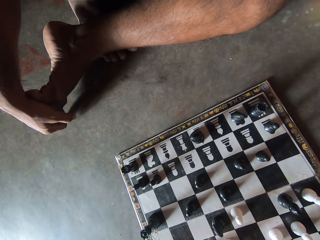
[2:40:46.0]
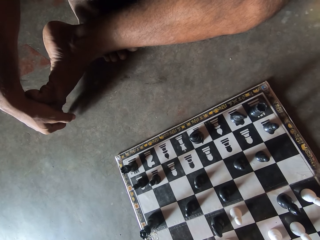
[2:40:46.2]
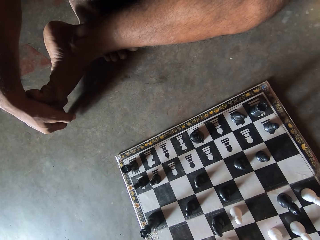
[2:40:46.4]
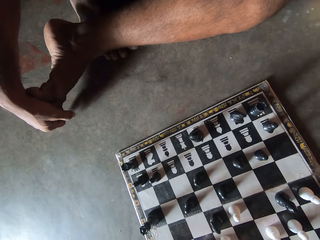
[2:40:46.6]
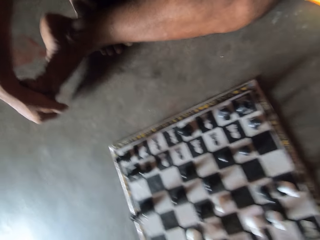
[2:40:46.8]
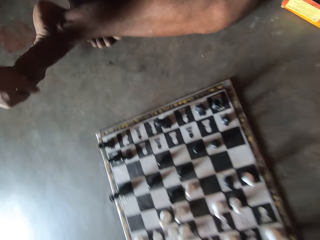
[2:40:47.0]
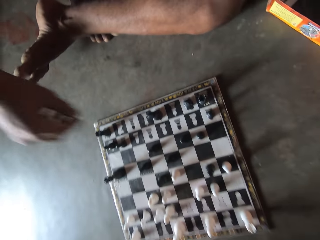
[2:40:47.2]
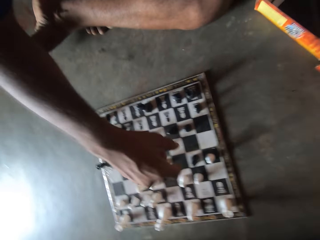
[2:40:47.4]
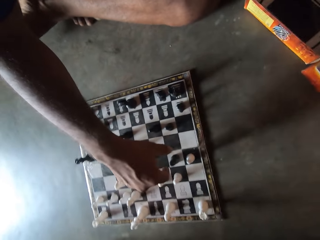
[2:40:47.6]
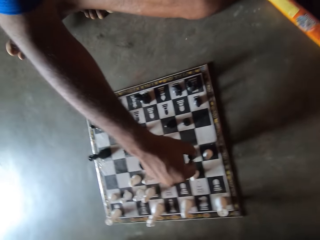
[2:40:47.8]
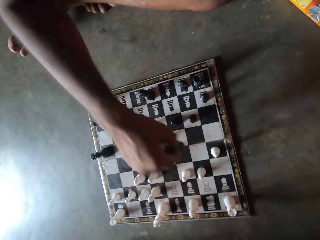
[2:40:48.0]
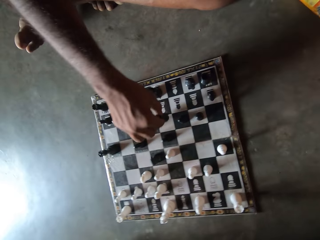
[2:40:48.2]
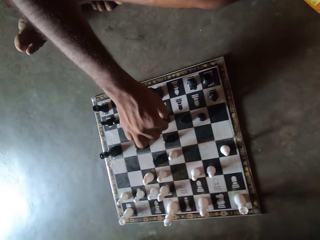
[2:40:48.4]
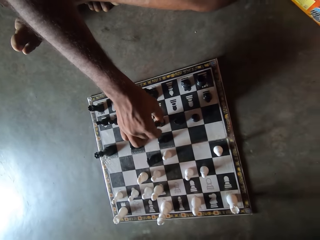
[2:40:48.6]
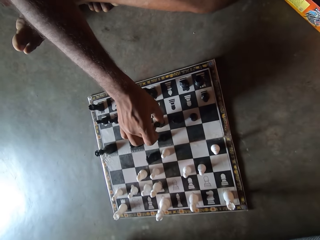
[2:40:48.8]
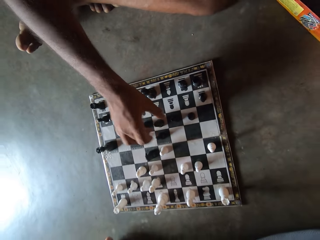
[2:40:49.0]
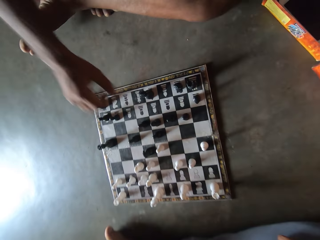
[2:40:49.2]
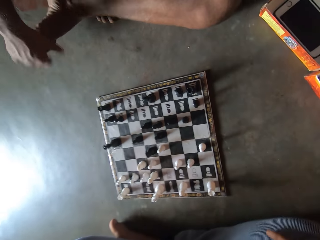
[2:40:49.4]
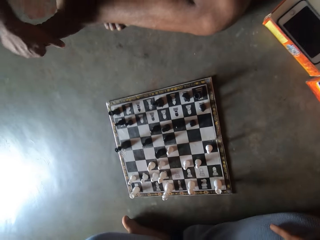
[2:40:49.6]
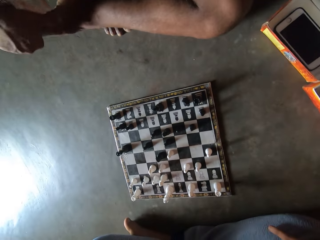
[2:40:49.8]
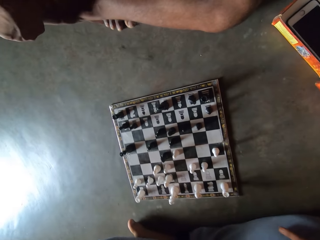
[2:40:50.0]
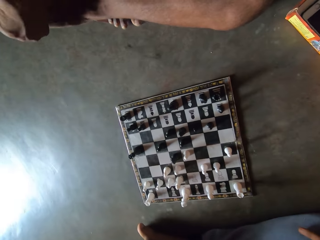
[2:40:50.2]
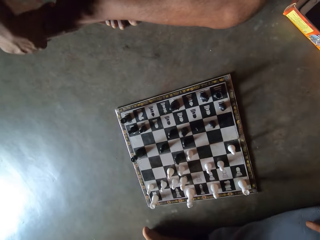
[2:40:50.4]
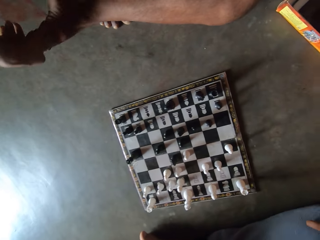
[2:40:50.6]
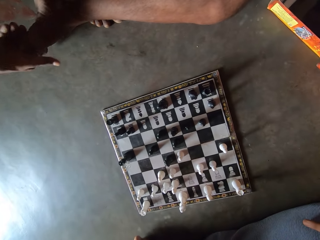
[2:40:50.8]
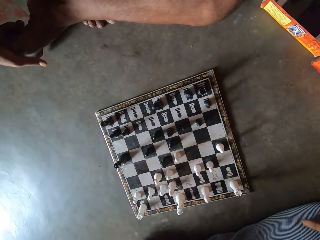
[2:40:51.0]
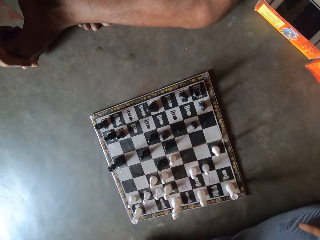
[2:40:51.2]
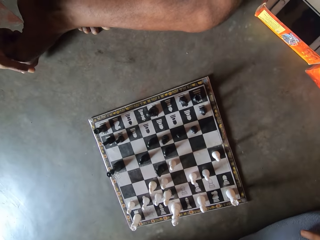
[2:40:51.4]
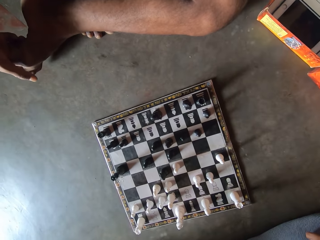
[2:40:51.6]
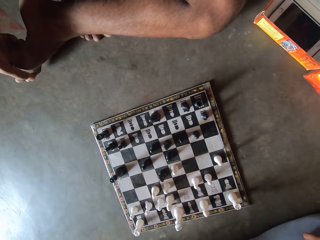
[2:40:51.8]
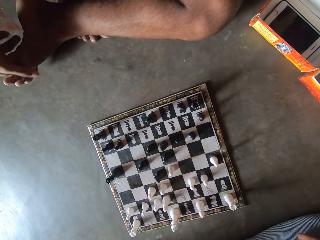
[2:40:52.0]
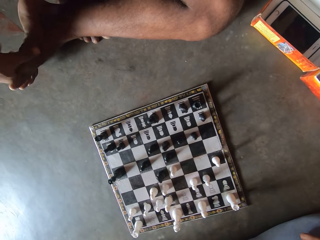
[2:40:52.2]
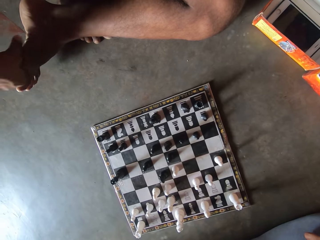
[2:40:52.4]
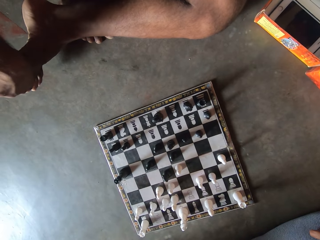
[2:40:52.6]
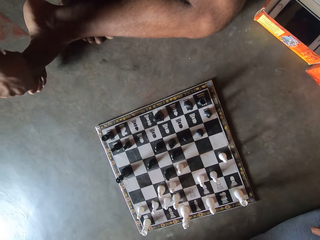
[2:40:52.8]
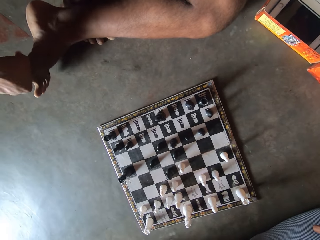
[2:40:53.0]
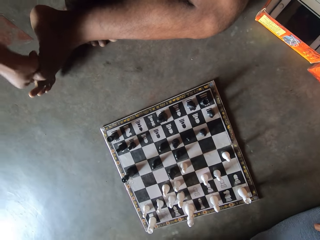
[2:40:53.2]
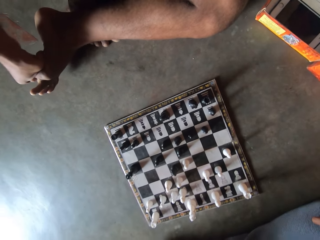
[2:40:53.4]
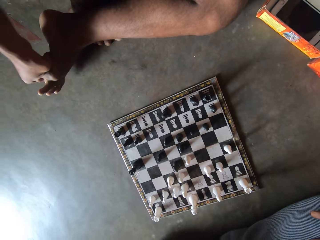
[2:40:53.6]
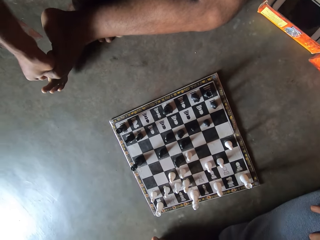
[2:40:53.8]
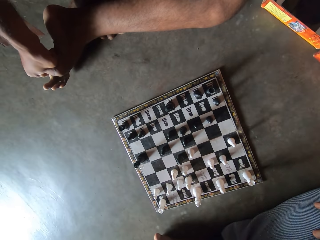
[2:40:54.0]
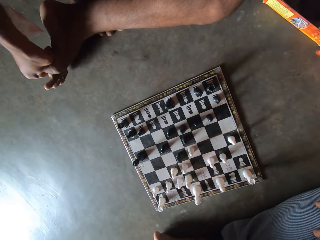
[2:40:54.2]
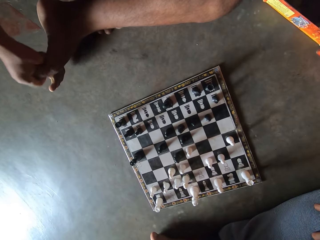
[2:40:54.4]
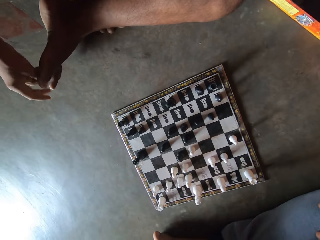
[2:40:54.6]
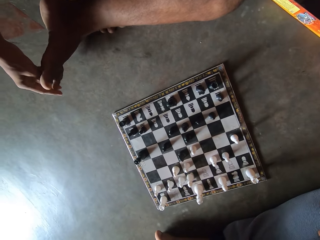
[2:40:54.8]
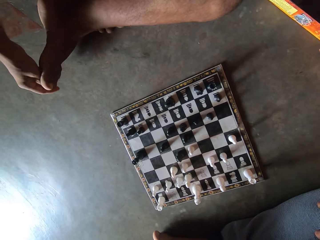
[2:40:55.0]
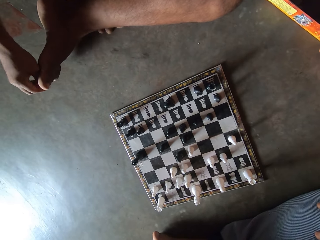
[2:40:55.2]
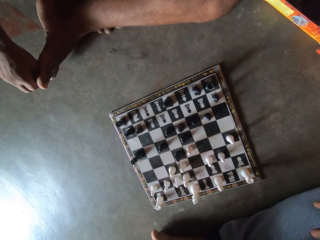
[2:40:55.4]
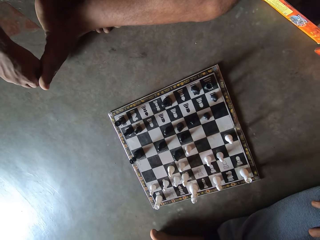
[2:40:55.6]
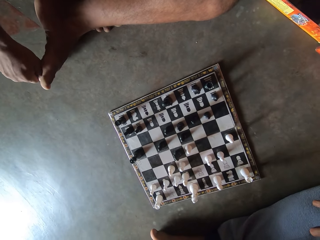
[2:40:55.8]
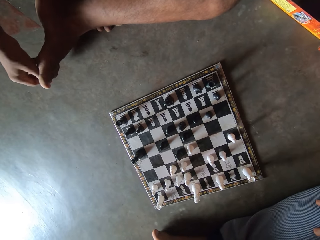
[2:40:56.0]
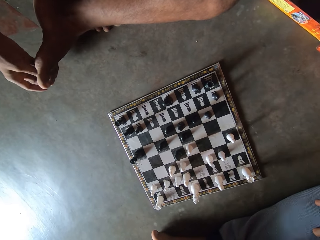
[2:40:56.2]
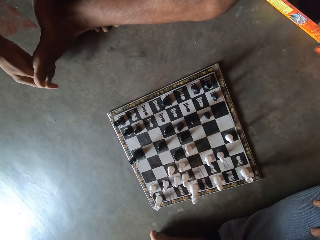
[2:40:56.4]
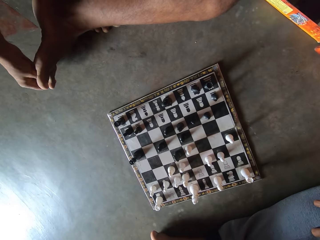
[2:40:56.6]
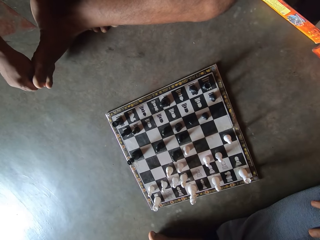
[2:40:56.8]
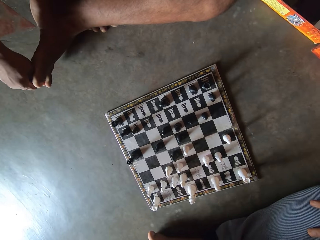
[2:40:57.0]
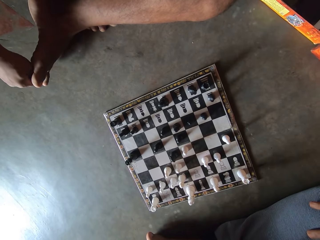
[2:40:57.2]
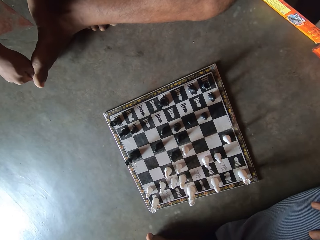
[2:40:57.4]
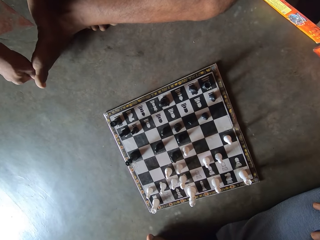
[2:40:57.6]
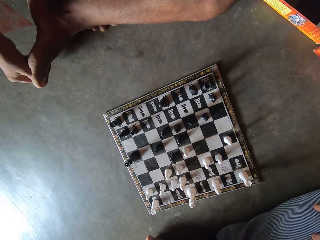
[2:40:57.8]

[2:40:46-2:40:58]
A man moves another black piece on the chess board on the floor. The man holds his right toes with his right hand.

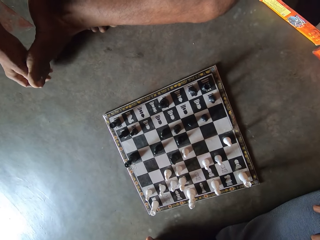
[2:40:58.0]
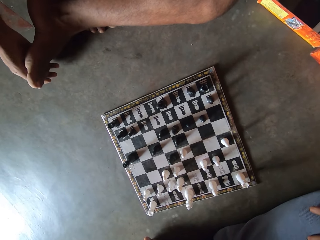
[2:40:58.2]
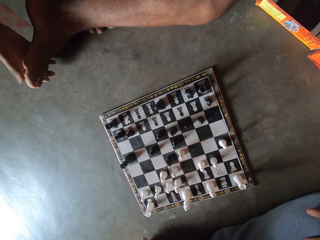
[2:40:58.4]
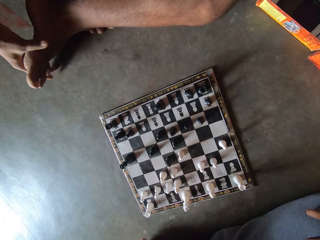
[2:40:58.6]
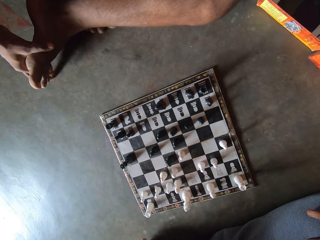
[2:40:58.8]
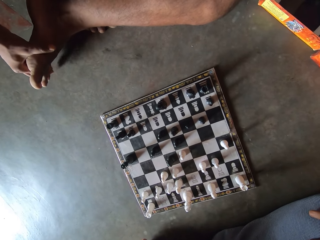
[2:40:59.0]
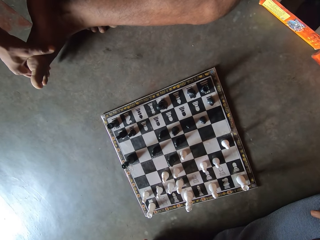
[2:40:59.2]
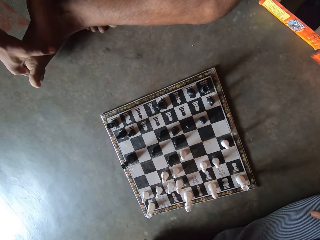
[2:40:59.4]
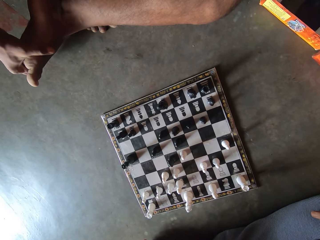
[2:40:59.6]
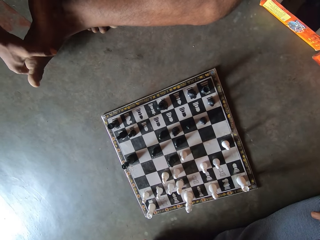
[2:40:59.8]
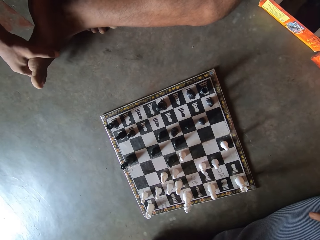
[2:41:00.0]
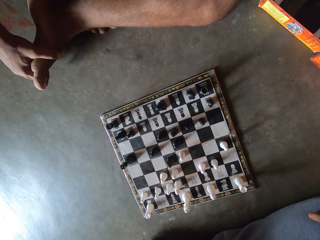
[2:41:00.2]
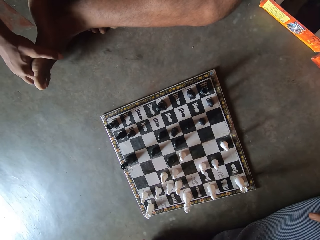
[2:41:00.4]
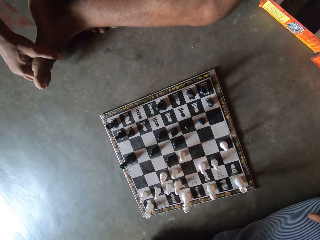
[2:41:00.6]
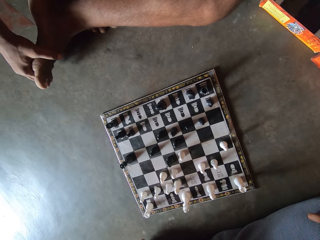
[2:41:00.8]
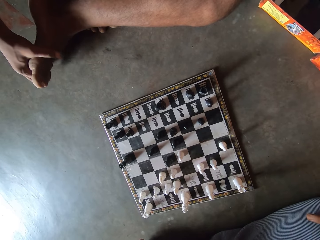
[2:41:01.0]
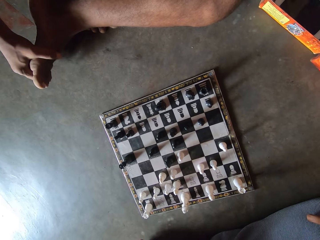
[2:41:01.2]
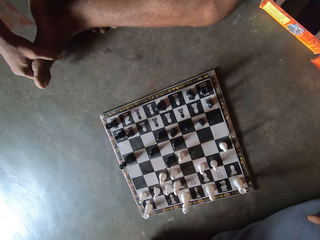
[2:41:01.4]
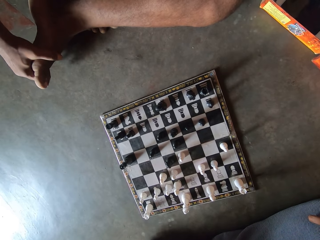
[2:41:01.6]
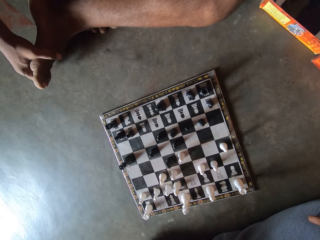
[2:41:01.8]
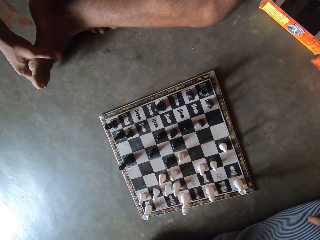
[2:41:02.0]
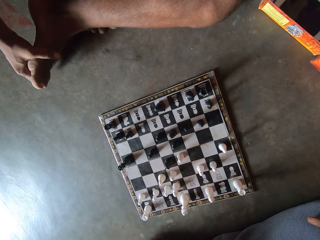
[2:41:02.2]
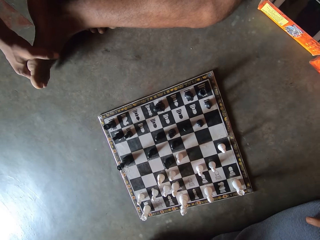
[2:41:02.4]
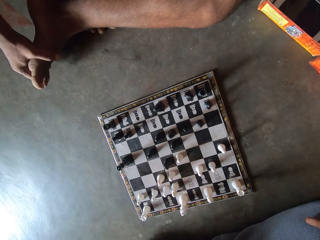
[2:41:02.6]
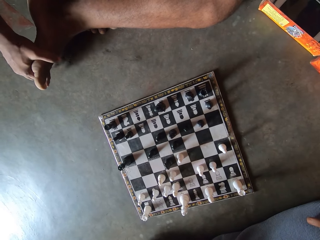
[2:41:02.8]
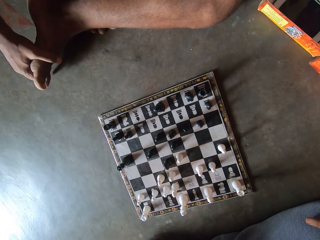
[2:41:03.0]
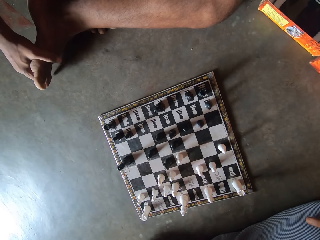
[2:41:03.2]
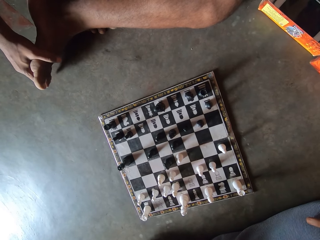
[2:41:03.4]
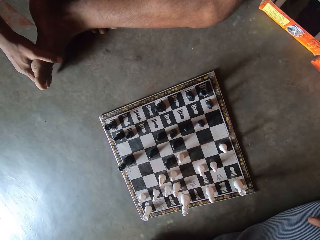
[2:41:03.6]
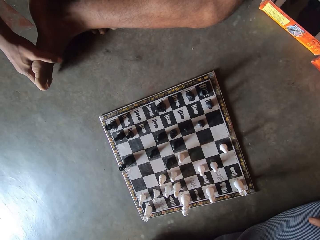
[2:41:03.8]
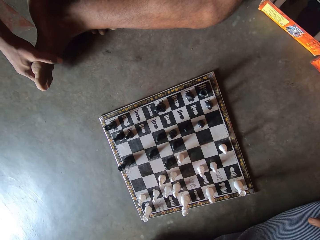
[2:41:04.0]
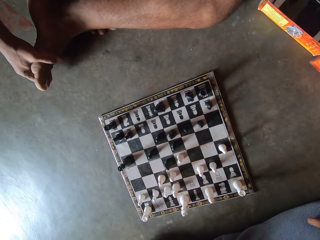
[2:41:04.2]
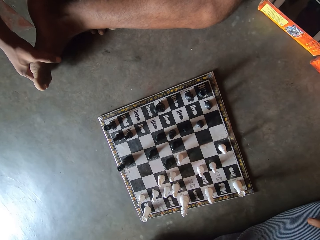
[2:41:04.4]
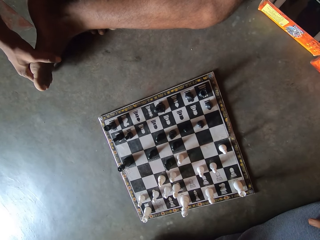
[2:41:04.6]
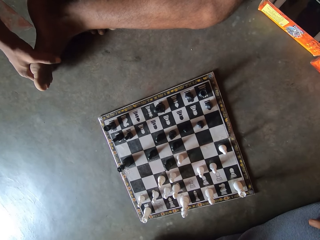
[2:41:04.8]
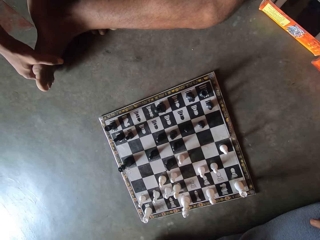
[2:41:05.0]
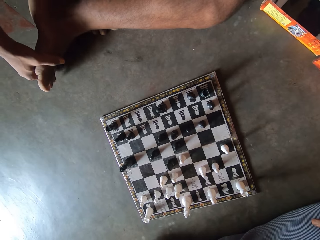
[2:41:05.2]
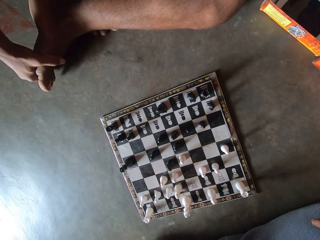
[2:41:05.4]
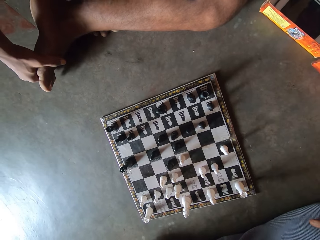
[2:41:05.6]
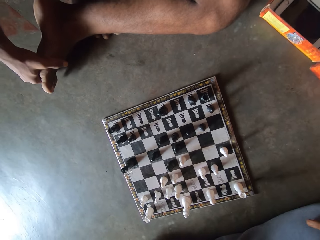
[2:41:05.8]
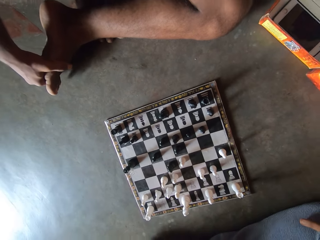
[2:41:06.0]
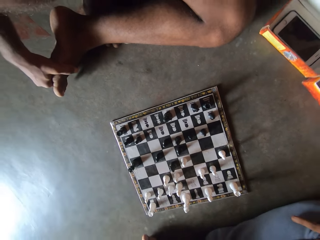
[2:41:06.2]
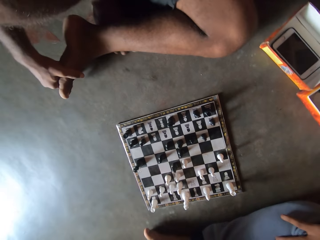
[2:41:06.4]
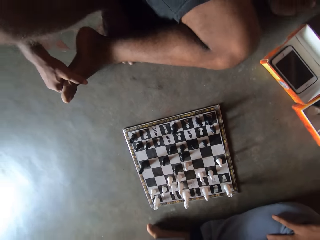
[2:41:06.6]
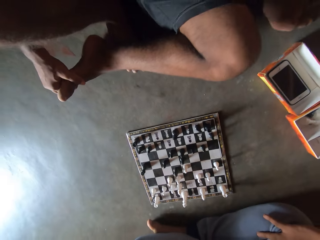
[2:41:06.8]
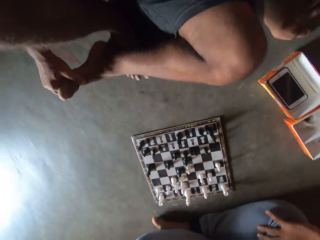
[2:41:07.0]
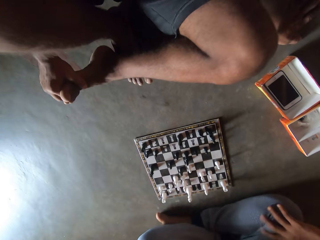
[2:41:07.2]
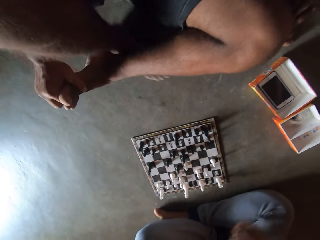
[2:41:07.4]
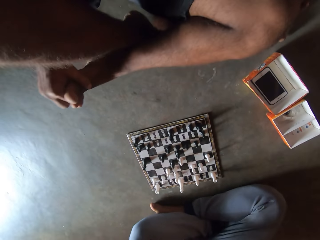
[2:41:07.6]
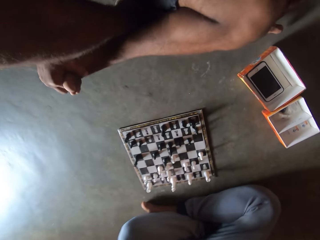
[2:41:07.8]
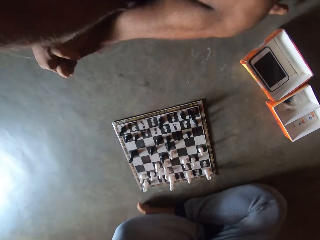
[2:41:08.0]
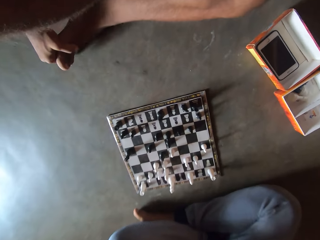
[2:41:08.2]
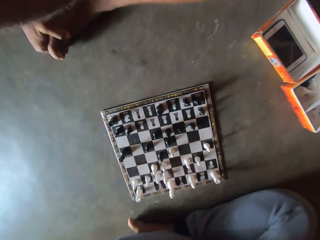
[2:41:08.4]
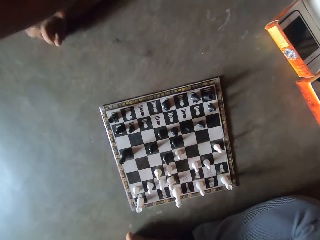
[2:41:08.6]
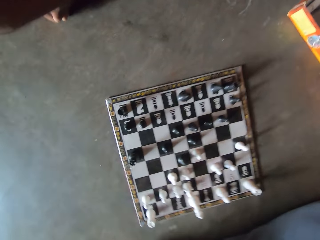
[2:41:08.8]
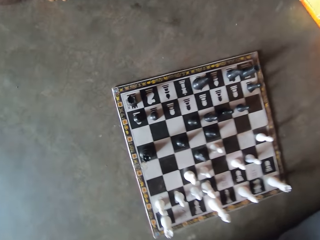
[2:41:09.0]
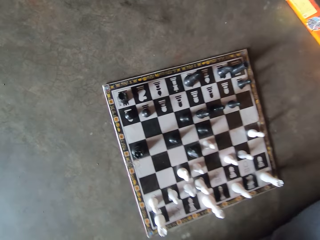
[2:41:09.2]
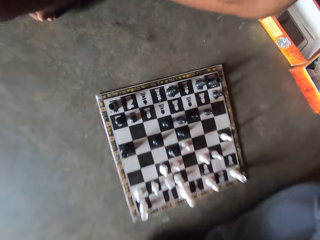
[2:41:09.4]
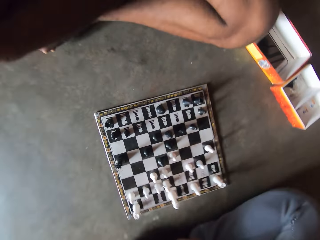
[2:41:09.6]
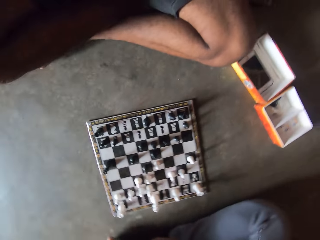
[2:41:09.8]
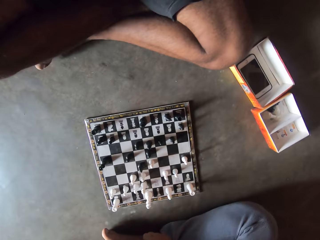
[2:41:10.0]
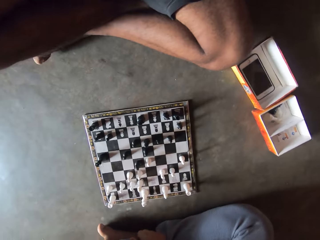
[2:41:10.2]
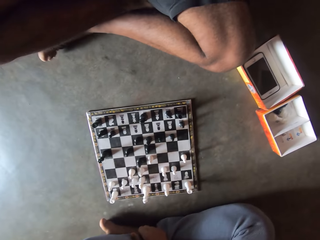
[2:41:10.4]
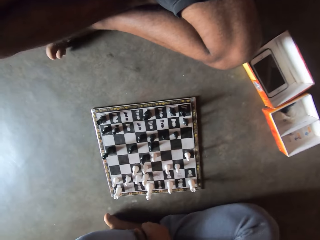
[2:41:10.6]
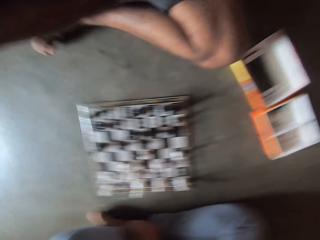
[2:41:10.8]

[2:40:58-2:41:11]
A man adjusts his sitting position. The man adjusts his legs on the floor.
